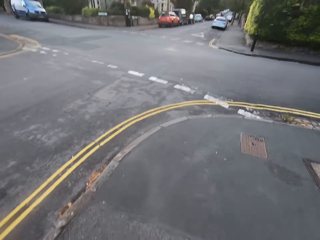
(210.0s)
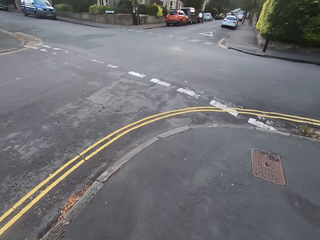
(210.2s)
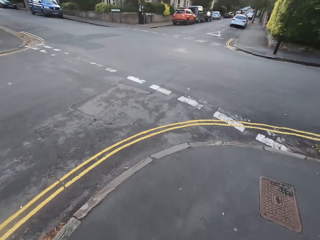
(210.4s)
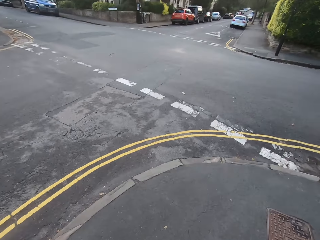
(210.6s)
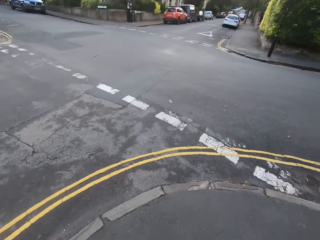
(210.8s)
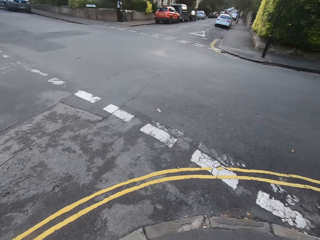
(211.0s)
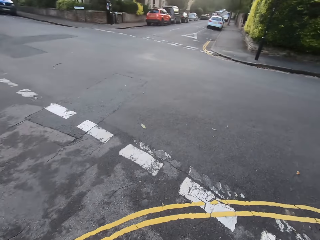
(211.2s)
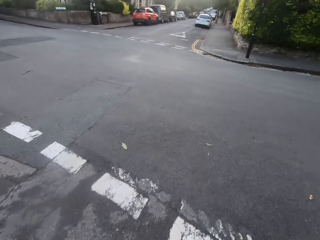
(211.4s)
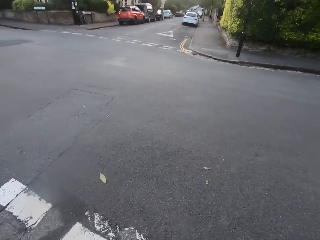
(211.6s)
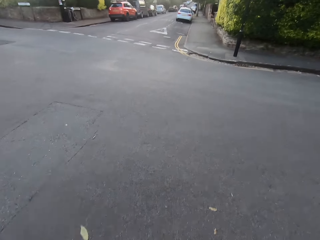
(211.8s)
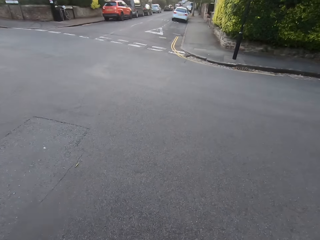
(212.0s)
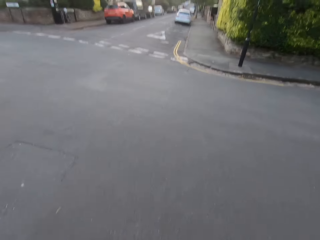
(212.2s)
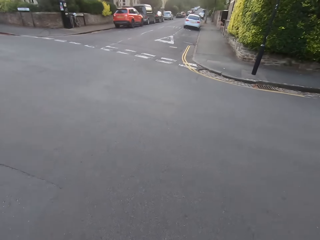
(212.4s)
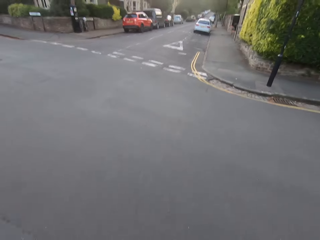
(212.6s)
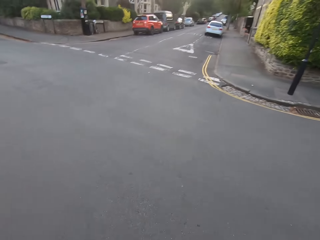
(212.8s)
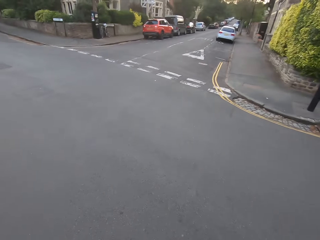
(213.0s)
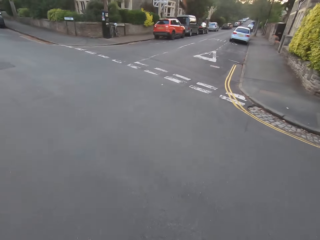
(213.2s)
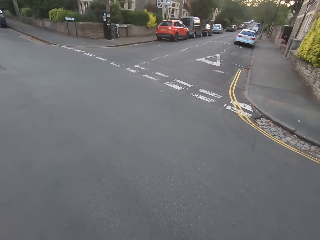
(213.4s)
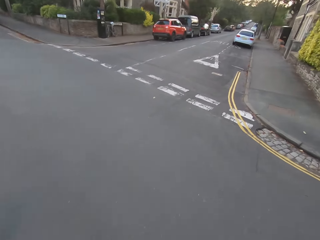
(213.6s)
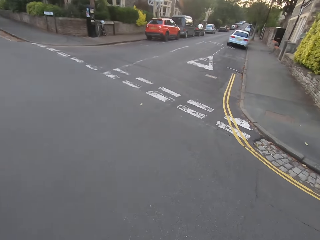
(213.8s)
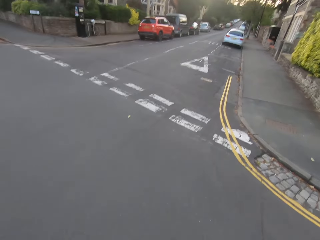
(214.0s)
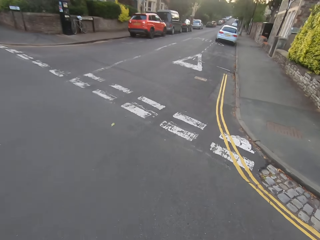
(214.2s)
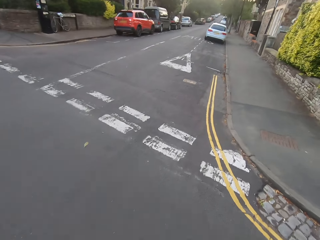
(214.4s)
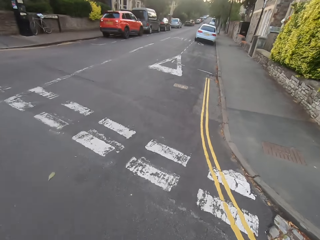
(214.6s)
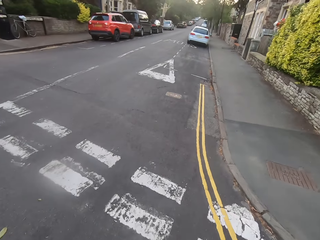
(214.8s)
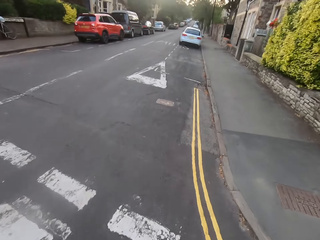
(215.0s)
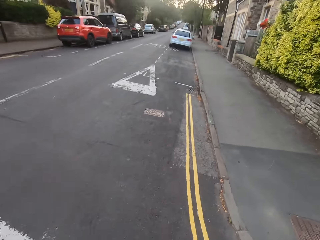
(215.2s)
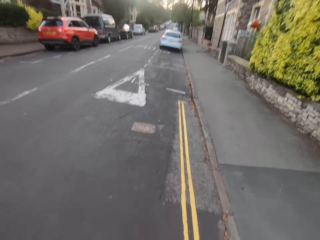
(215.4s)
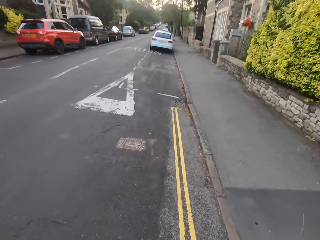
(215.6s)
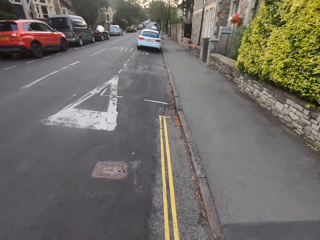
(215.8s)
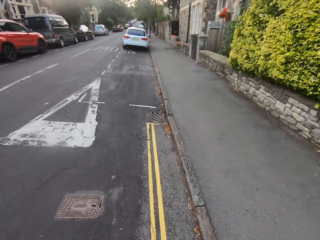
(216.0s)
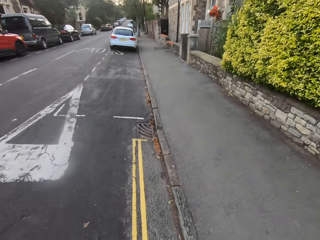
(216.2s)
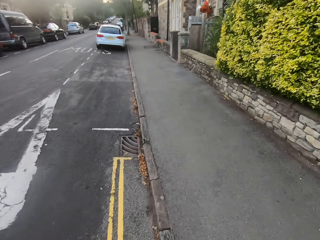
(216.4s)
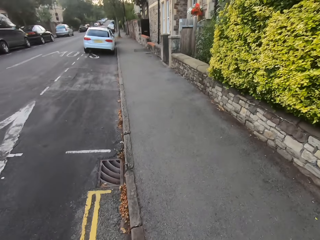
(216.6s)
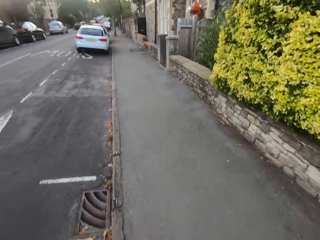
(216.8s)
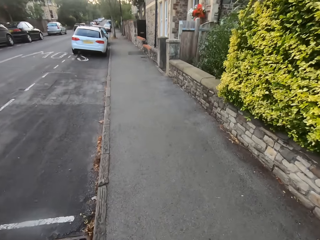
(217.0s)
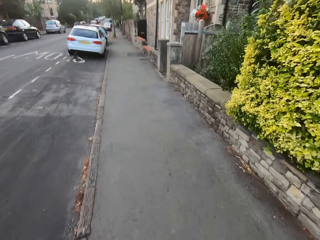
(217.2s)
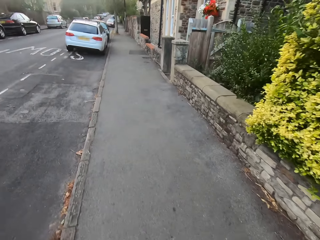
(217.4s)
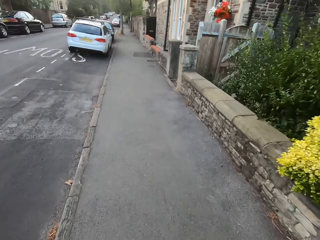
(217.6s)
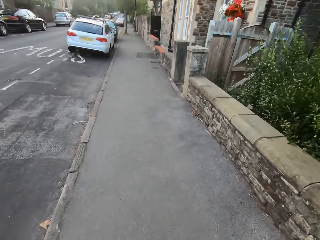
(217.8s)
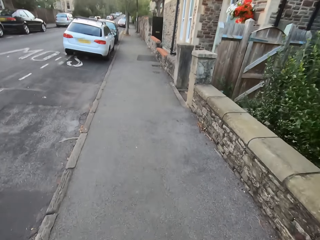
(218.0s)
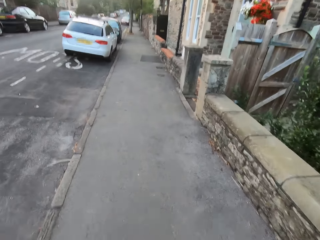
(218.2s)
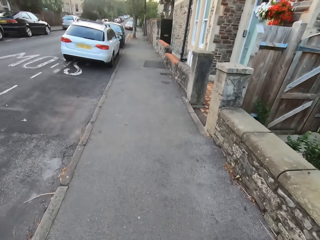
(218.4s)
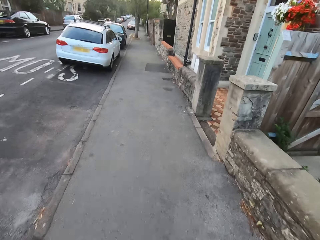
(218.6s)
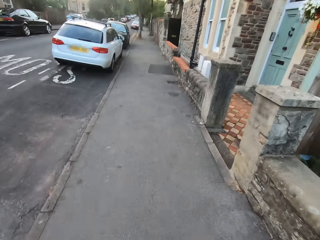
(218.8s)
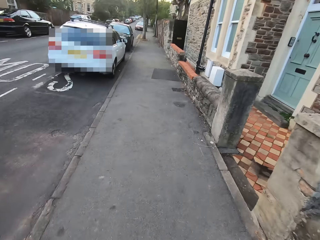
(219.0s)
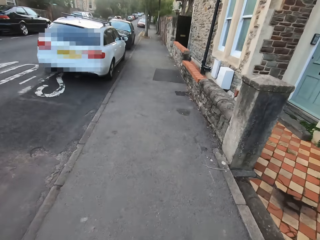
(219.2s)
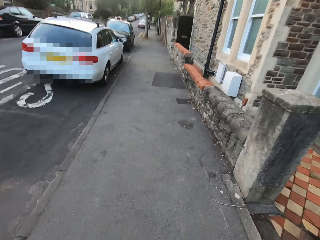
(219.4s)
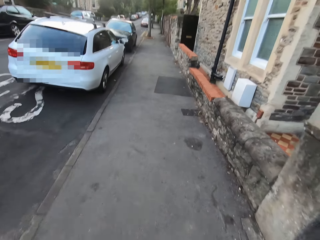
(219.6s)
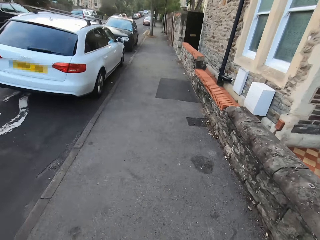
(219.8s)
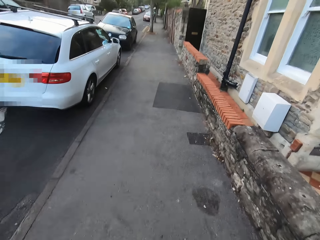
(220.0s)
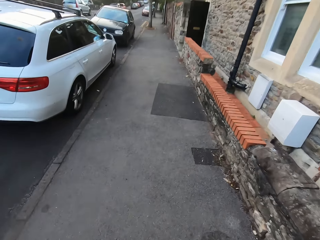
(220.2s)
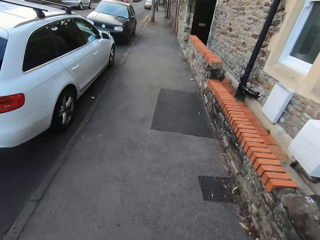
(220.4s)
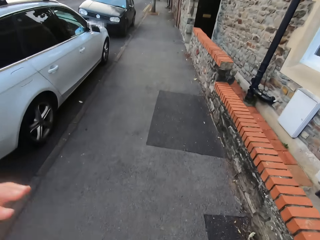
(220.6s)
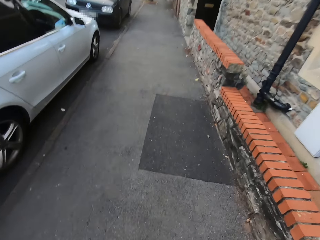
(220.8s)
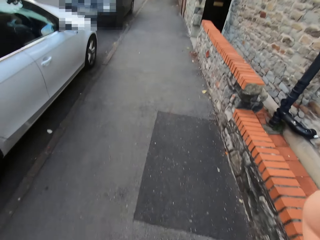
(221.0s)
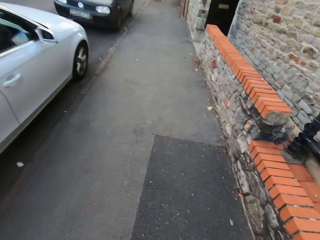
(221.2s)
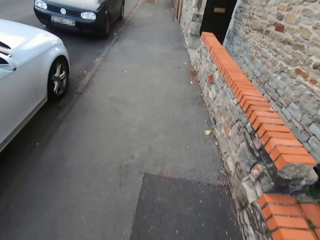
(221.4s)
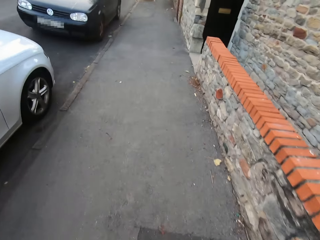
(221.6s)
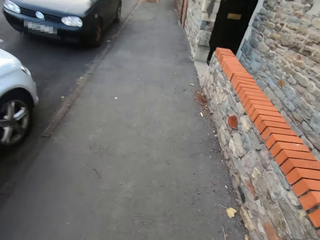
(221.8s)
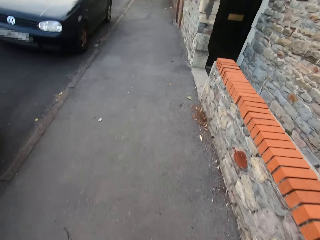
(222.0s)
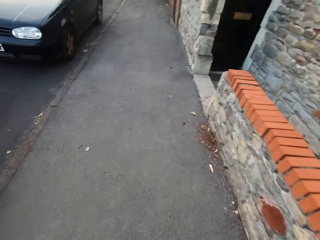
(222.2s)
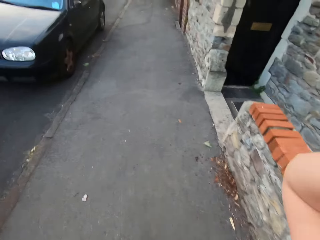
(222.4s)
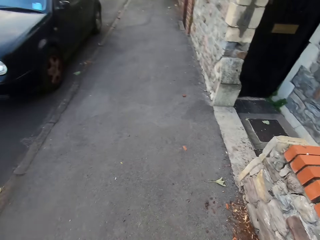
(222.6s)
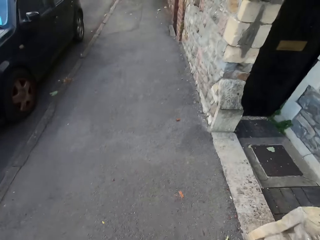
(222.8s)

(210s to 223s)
The camera wearer crosses the road. They jog on the footpath.

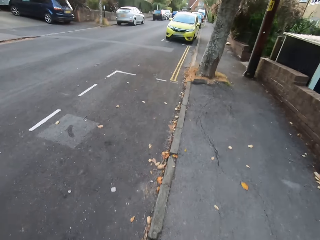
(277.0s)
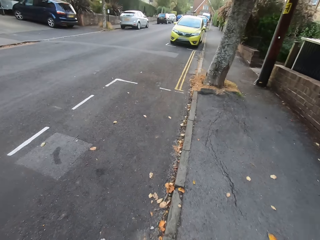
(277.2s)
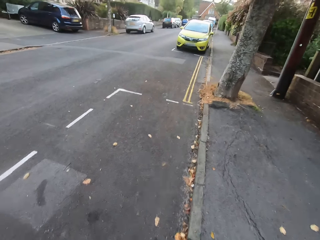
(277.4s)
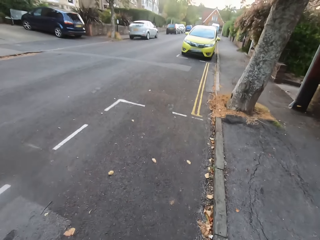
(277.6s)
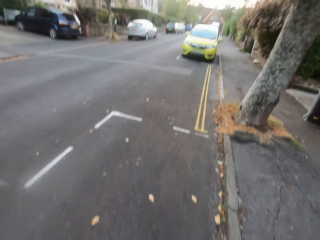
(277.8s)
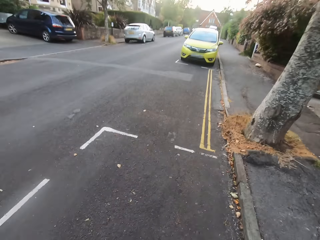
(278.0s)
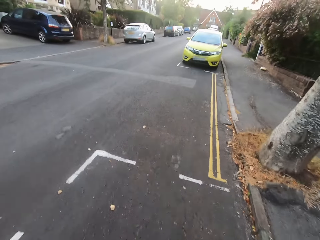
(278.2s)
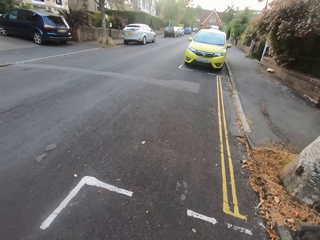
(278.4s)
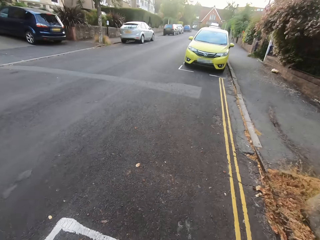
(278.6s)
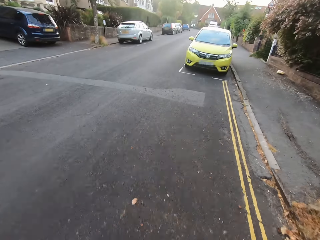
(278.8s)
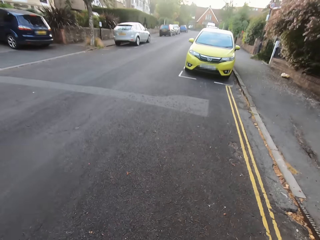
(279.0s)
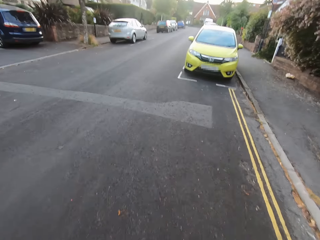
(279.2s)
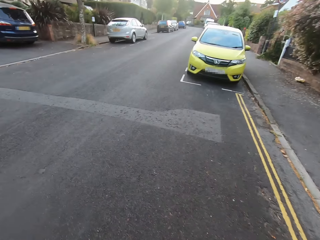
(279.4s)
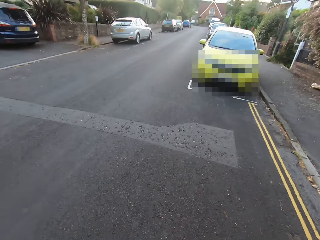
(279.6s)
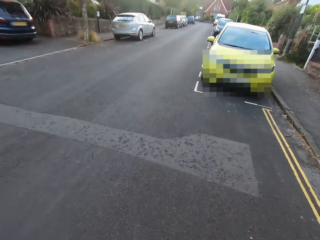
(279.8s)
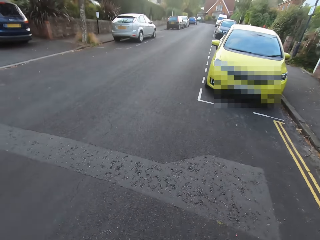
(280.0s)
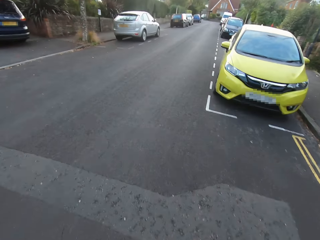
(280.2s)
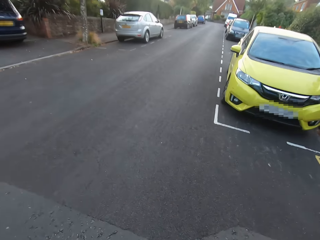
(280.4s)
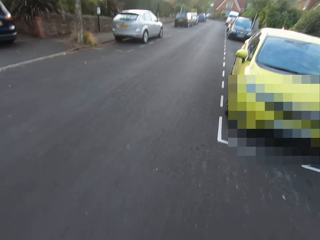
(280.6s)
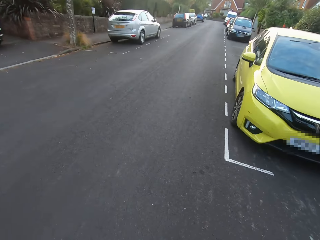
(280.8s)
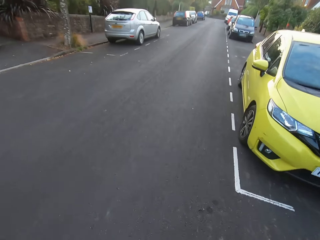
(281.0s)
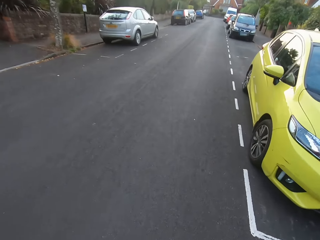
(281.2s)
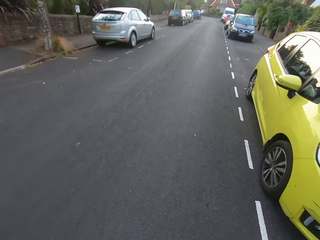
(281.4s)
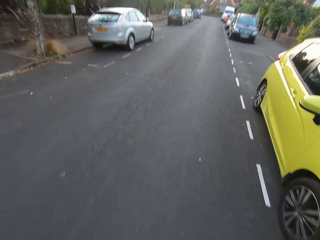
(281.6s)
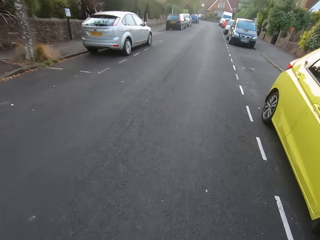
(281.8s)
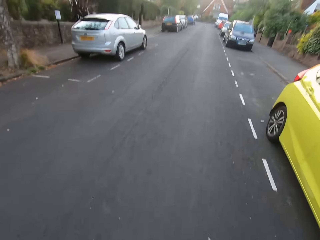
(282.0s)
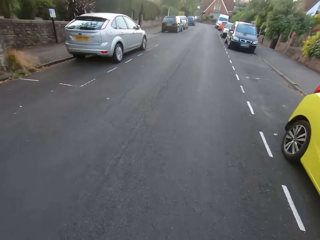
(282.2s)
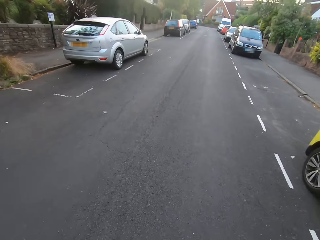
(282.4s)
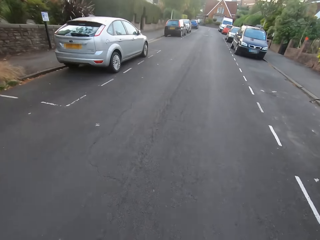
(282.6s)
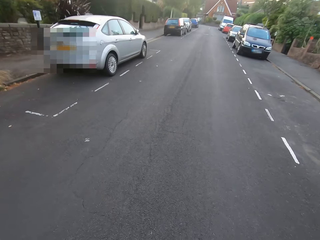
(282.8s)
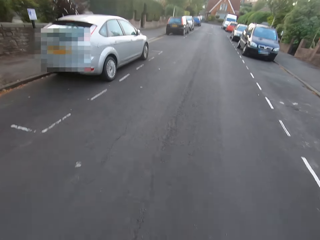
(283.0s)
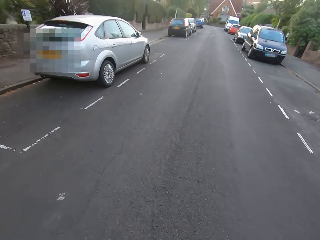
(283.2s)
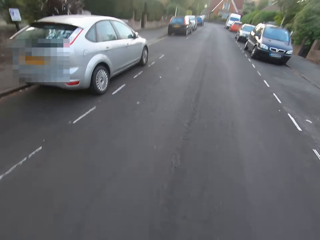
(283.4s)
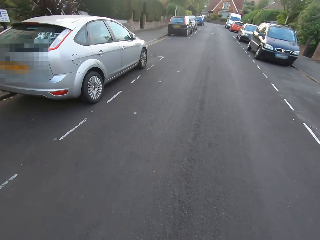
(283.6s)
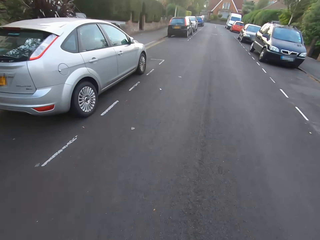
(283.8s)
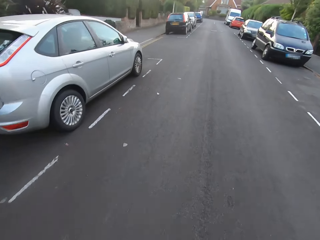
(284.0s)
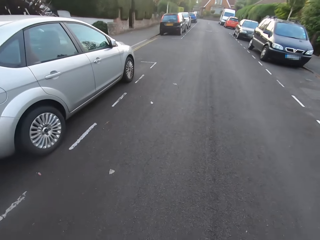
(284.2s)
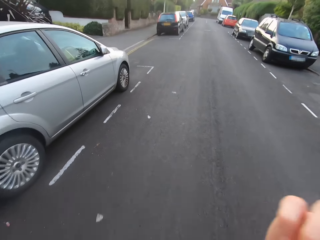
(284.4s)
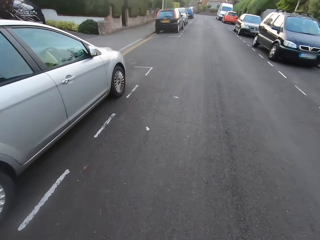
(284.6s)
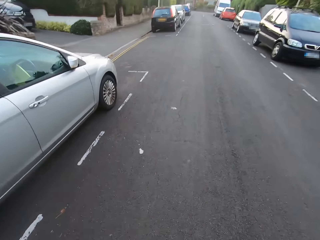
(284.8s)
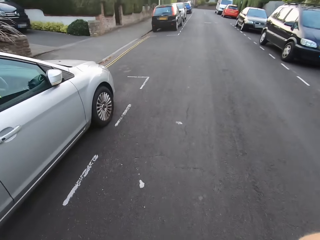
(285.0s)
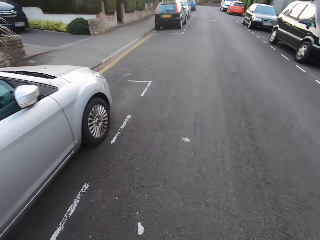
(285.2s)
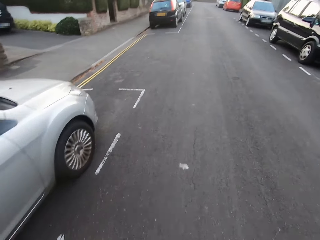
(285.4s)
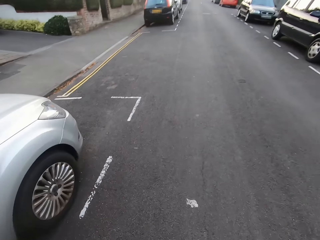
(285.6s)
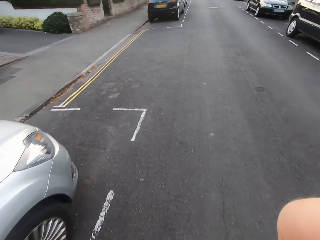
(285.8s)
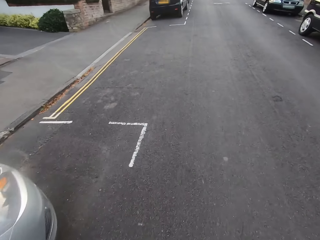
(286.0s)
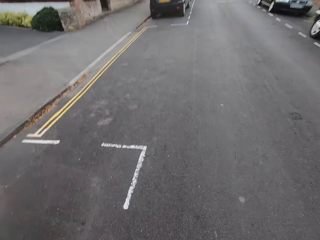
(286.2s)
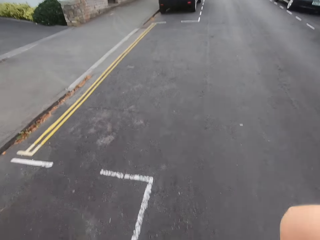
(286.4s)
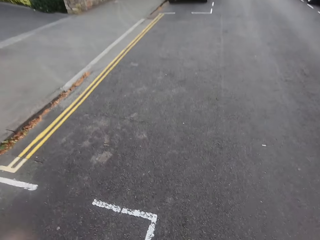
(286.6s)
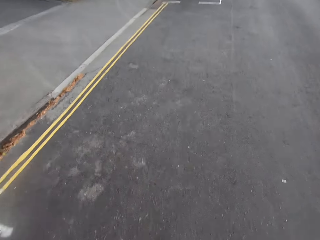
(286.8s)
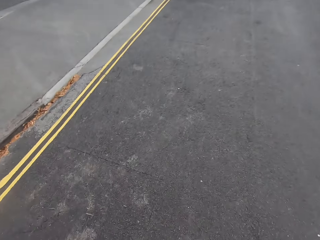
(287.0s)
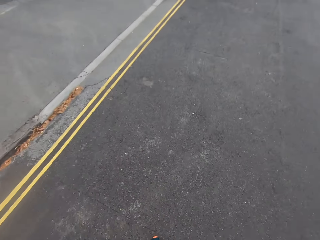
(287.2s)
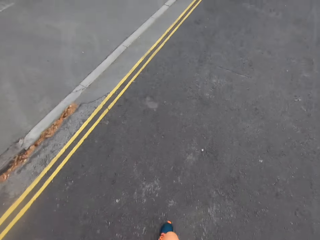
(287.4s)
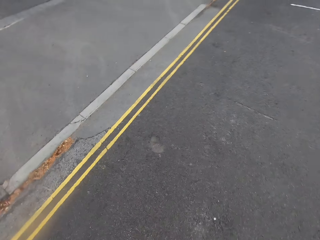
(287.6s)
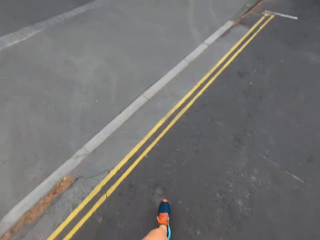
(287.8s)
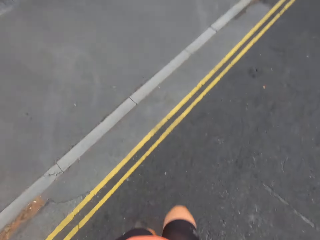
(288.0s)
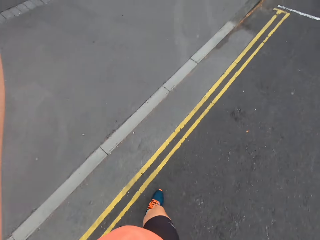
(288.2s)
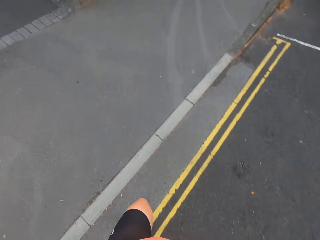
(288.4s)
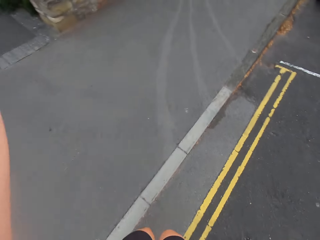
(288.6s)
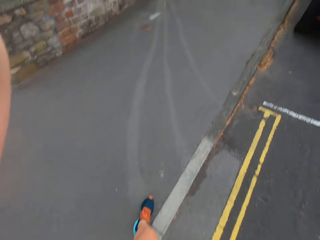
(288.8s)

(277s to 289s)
The camera wearer jogs on the road. They cross the road.
